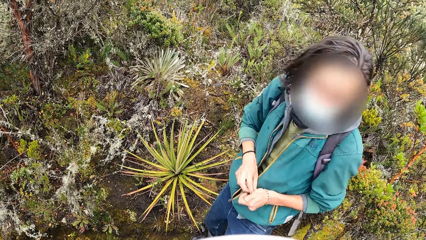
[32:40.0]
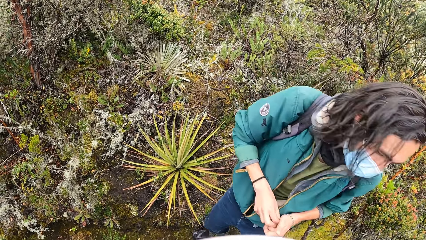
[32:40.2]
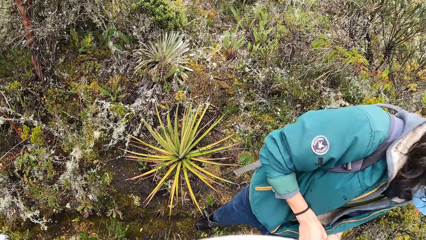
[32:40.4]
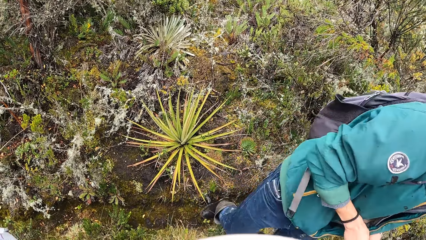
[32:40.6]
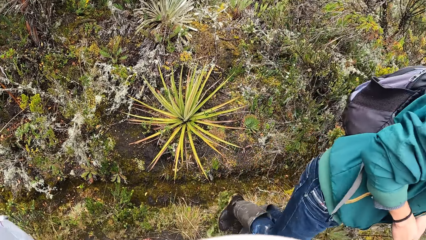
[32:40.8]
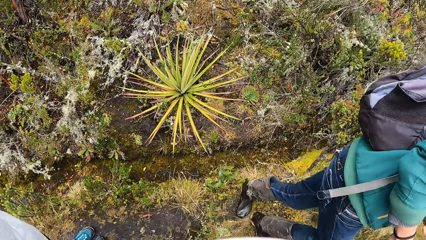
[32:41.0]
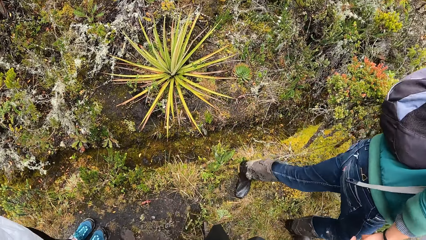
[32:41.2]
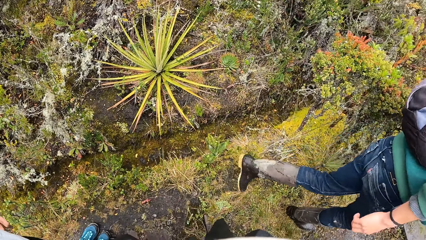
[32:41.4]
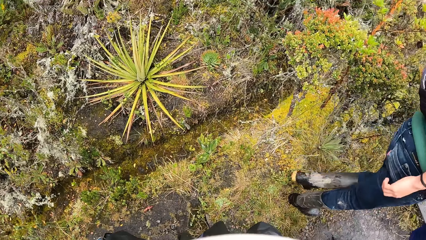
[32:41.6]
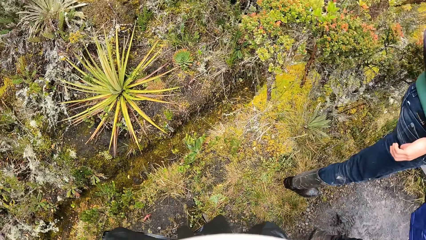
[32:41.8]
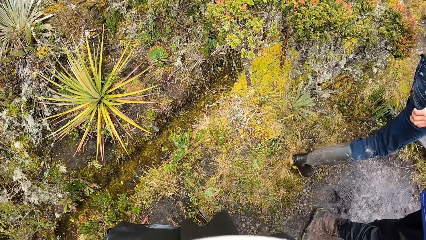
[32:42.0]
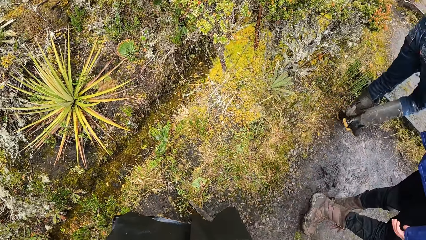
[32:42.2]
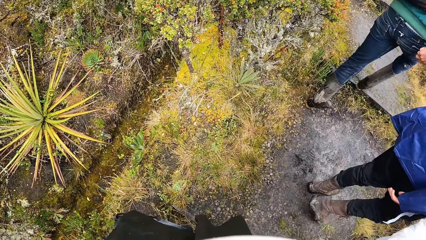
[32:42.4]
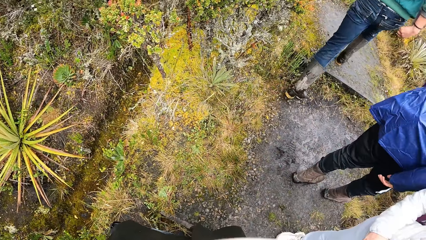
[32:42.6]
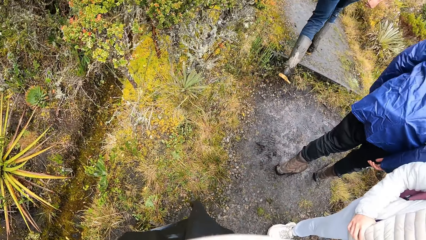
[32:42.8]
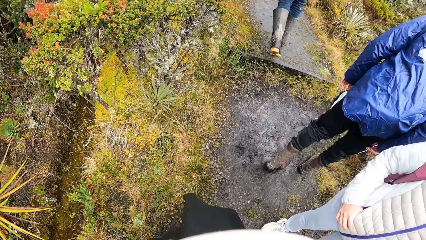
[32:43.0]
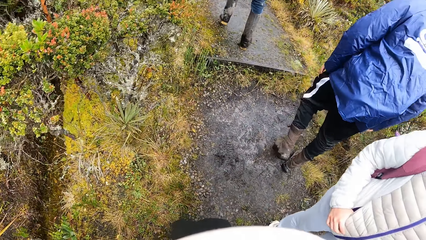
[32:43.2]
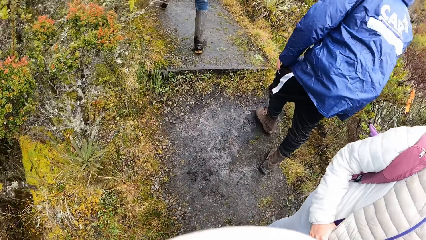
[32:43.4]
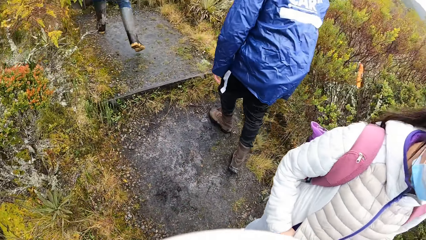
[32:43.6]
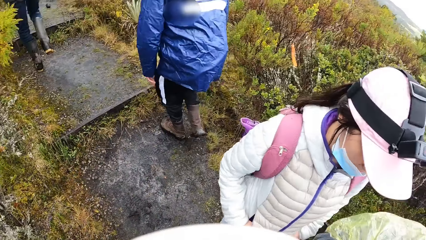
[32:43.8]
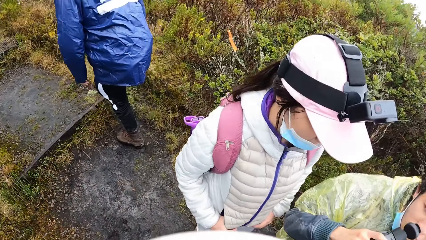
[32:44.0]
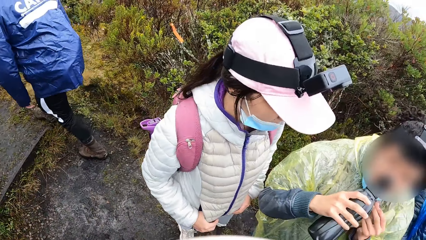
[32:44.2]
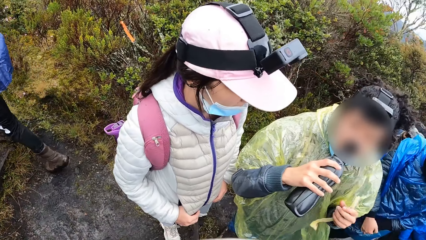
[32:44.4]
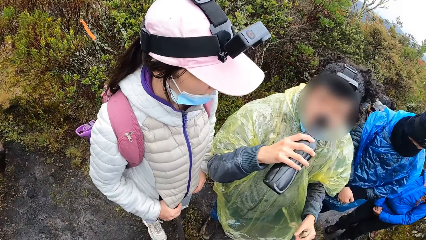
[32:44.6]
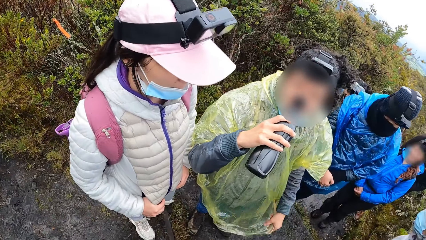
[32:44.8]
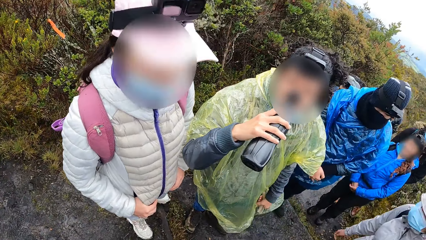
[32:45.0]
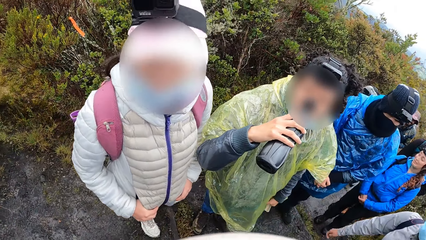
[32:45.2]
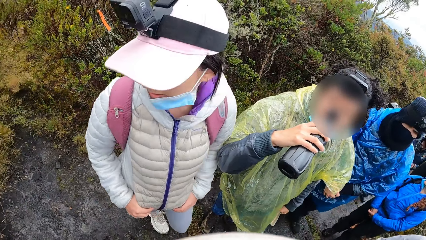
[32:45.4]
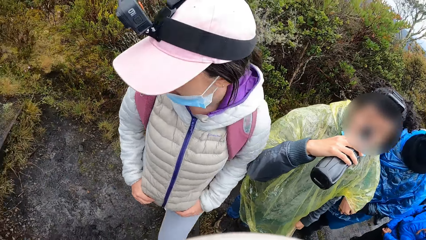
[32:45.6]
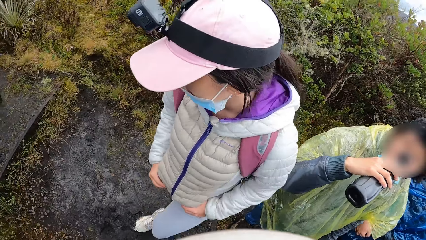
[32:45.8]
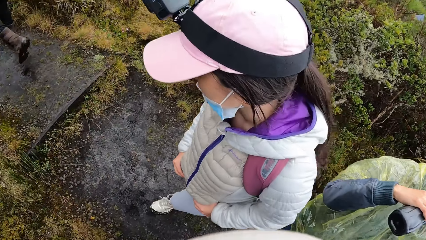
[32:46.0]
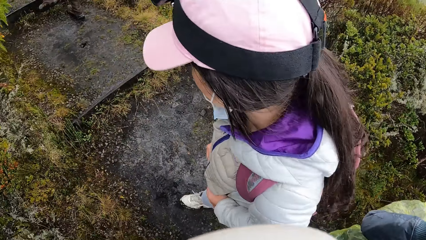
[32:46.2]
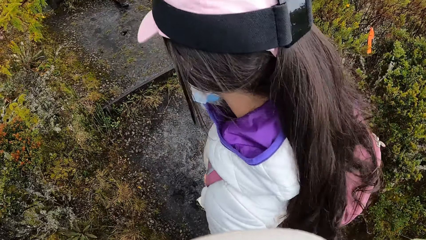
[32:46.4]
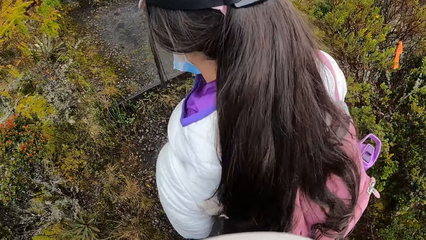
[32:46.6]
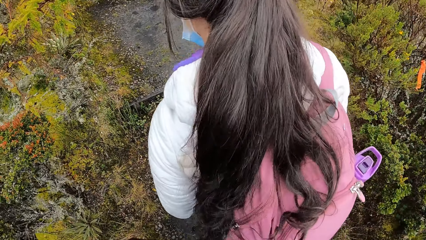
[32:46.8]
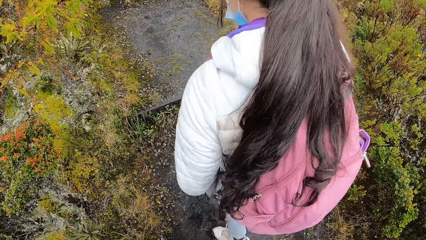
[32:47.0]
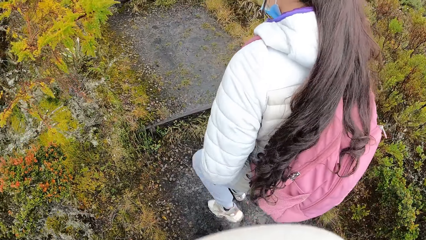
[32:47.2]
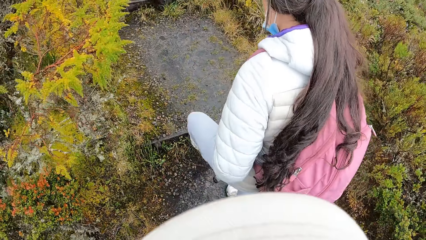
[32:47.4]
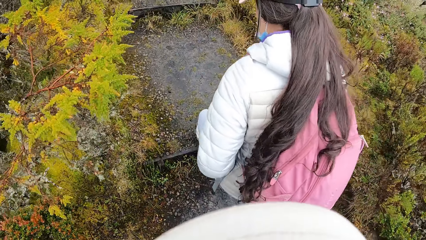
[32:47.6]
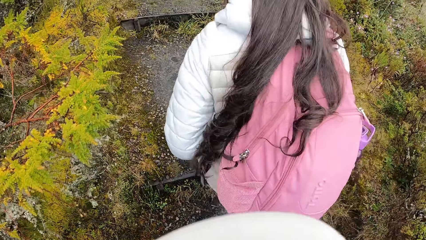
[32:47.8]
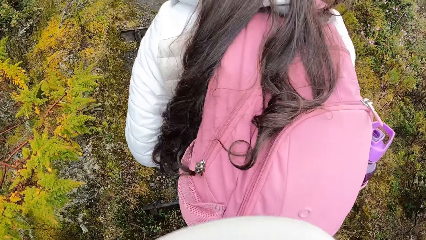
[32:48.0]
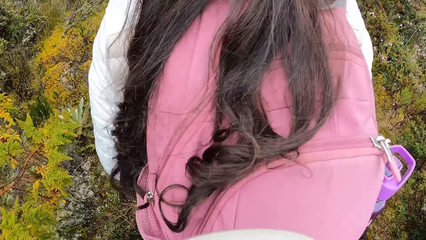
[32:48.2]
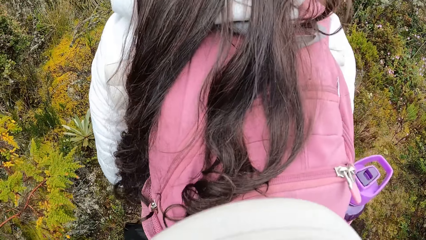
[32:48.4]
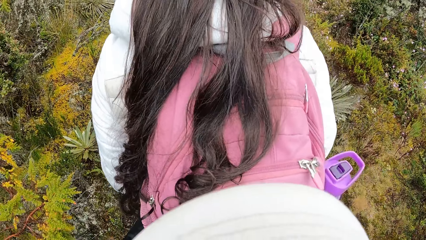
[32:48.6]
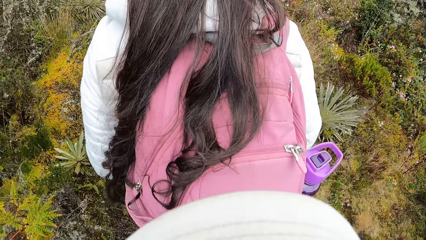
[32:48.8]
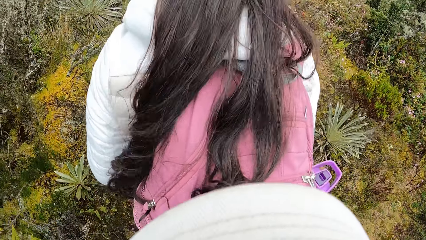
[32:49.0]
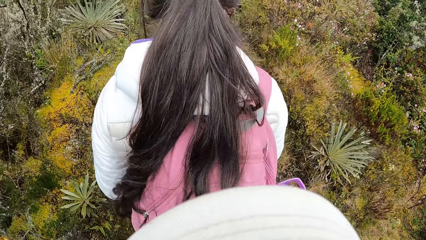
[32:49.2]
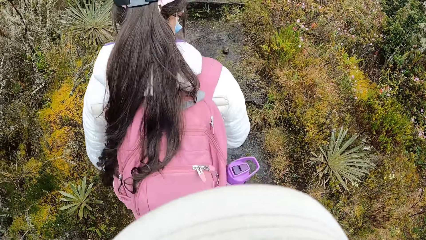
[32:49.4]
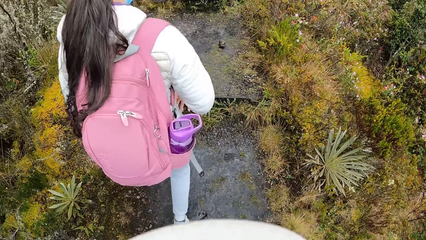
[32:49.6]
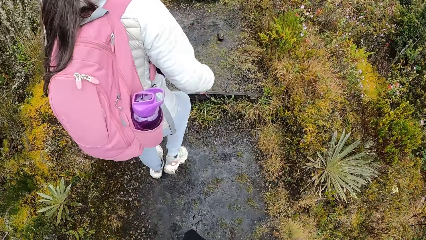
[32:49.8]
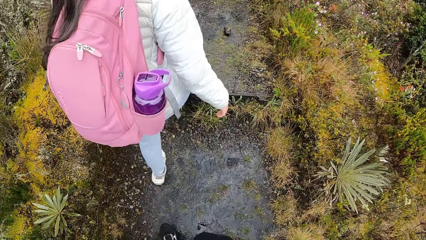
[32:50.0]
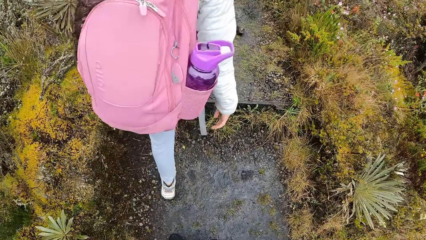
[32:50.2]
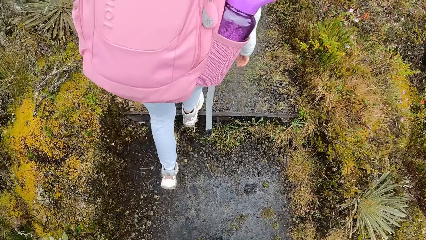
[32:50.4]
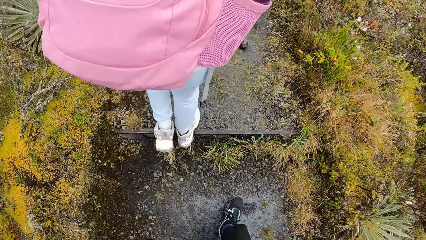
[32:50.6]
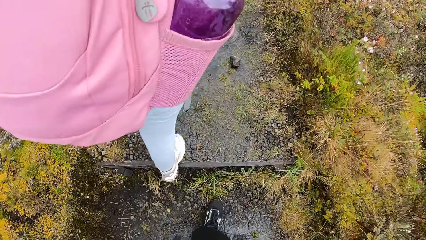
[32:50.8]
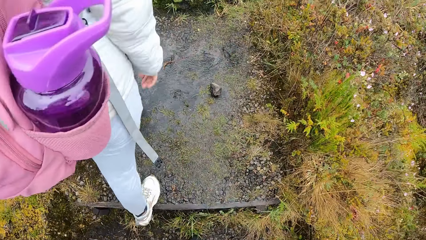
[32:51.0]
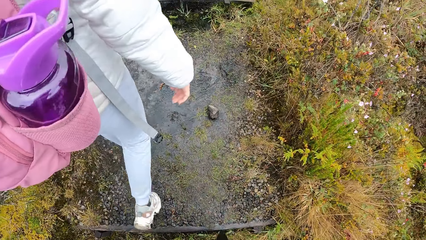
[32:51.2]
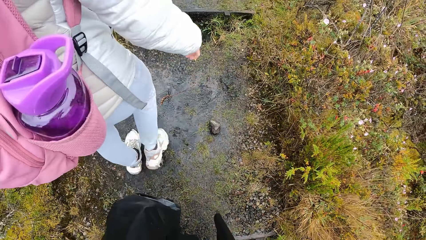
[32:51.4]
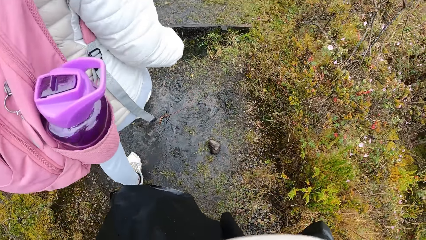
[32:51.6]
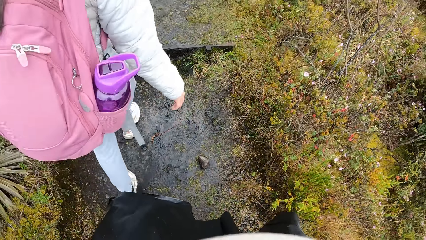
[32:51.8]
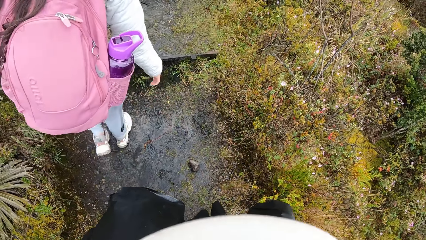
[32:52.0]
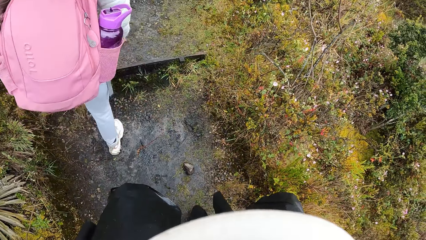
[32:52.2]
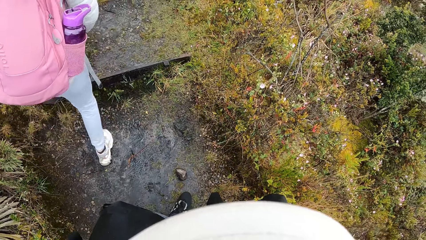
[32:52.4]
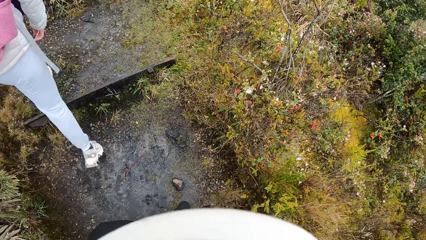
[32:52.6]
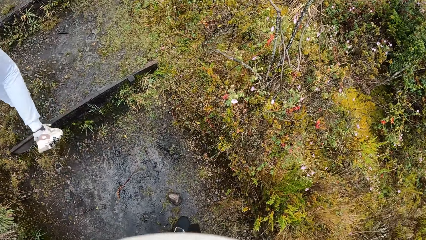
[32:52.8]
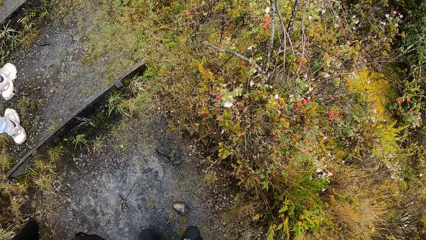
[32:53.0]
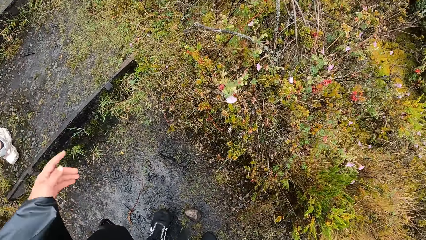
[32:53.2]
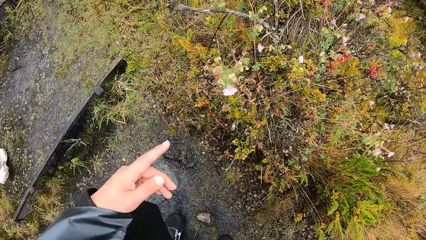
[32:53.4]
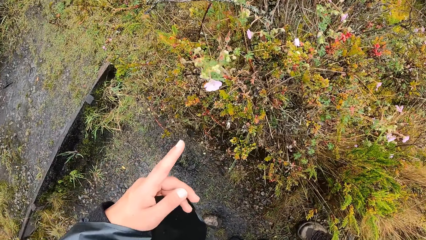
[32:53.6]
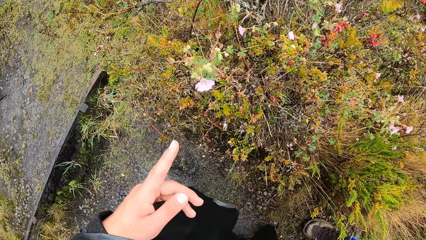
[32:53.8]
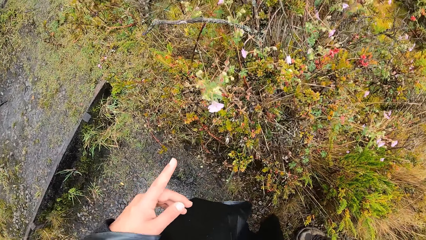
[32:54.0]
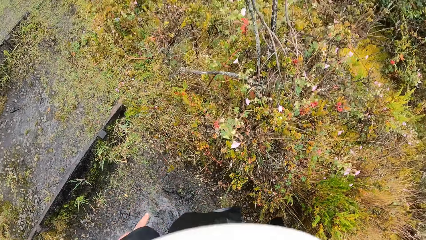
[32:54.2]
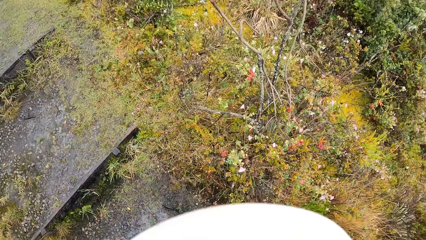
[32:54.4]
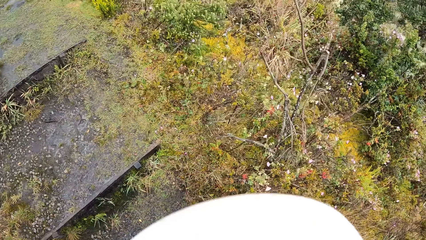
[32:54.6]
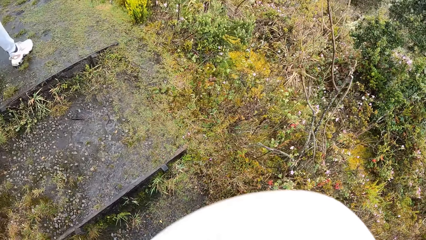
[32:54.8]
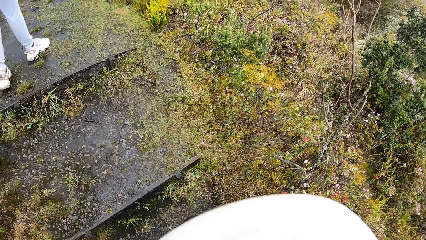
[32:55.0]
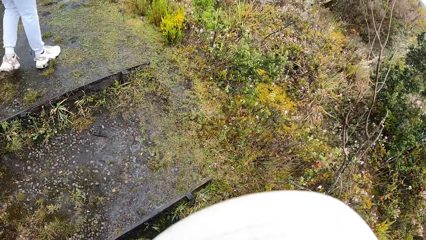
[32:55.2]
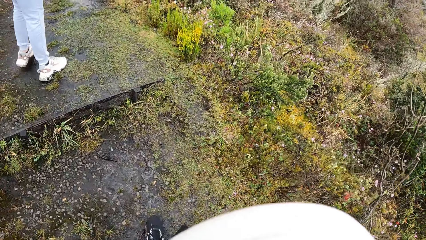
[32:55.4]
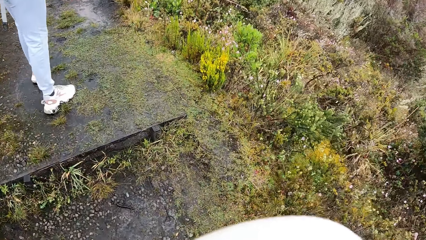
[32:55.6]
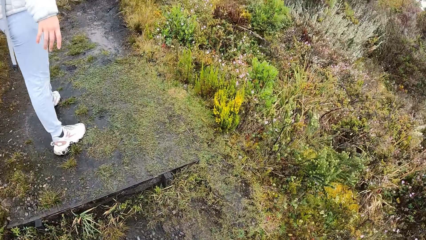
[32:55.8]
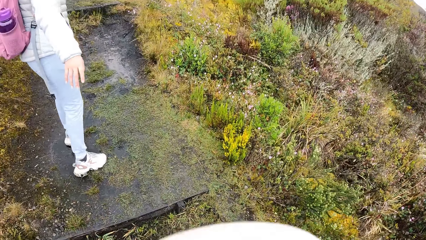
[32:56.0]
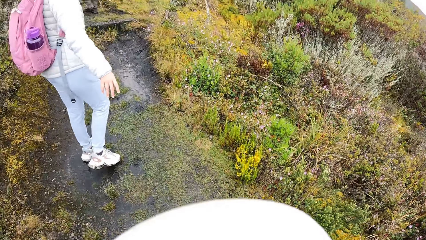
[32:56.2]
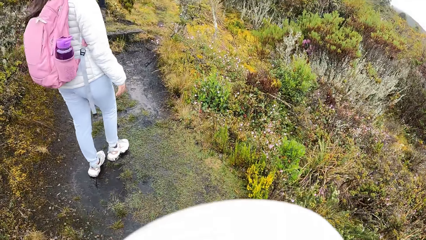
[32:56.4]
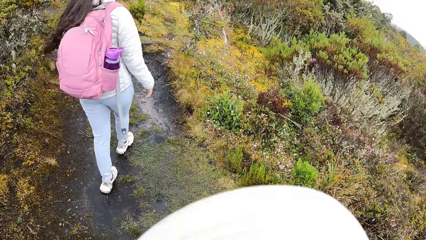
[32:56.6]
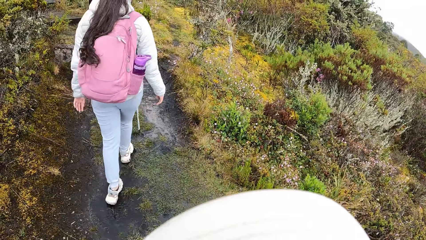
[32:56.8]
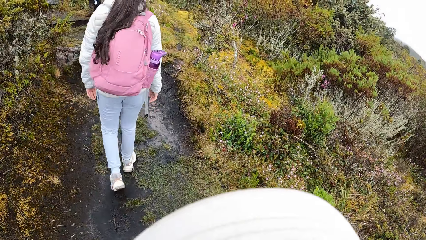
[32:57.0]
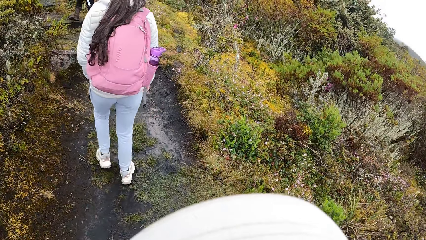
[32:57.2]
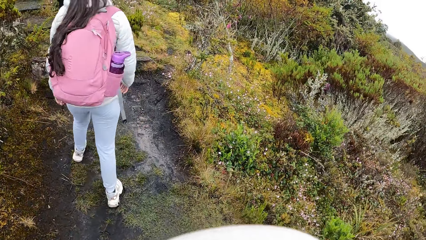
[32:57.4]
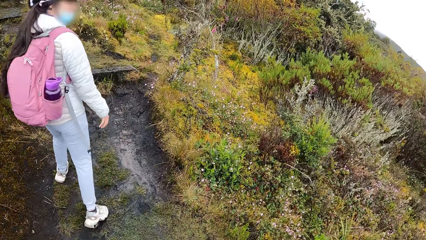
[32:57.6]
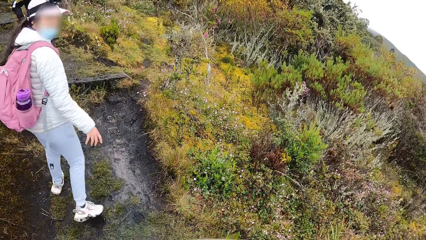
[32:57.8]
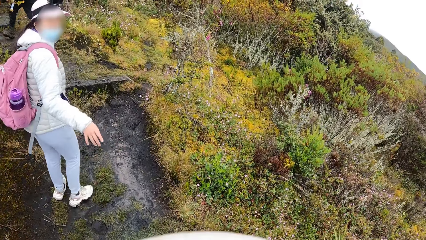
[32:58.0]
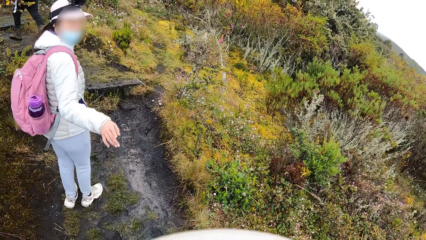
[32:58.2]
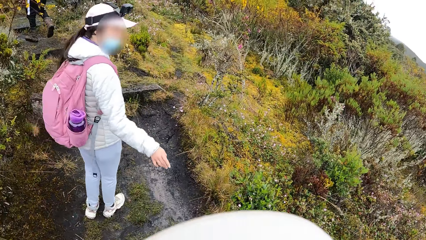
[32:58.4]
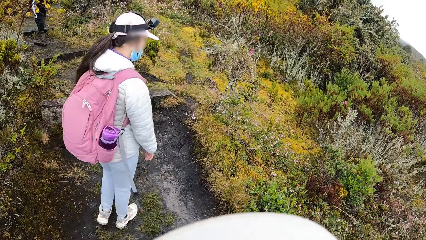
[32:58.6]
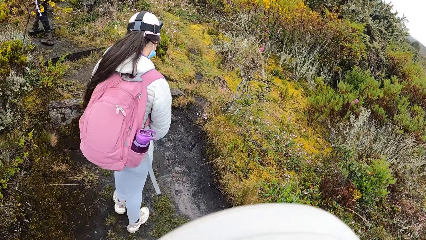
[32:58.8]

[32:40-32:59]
The camera wearer looks around. They hike the mountain. They interact with a woman. They point at the flowers. They hike the mountain. The woman interacts with the camera wearer. The camera wearer interacts with the woman.
